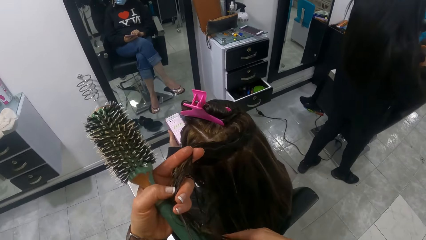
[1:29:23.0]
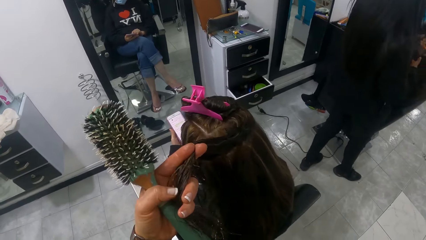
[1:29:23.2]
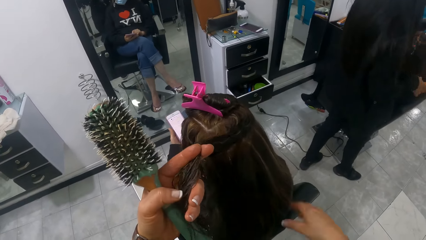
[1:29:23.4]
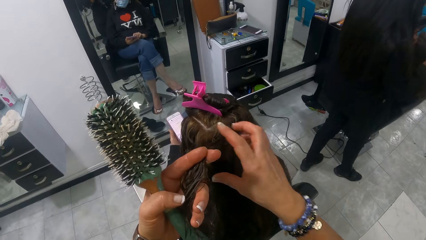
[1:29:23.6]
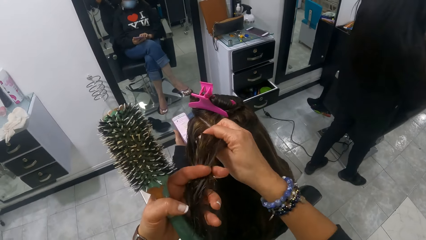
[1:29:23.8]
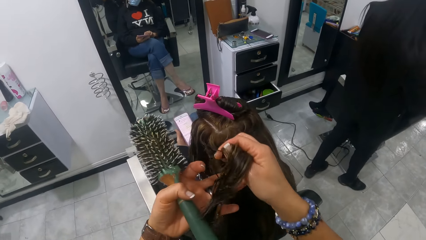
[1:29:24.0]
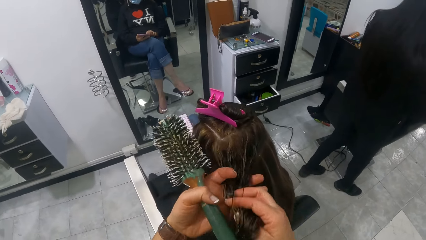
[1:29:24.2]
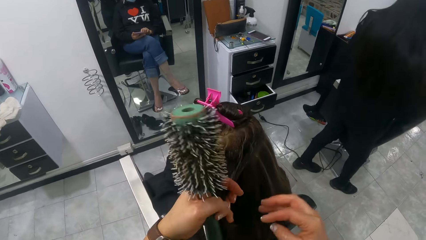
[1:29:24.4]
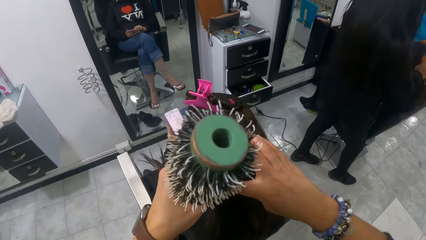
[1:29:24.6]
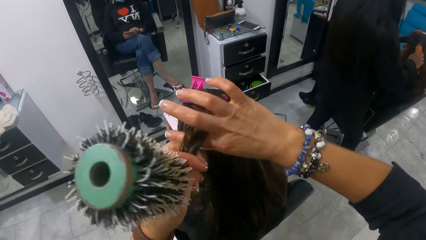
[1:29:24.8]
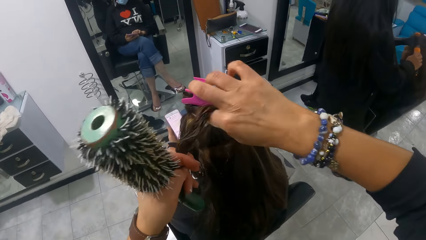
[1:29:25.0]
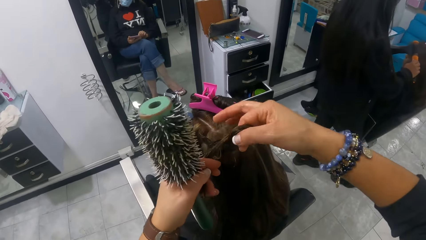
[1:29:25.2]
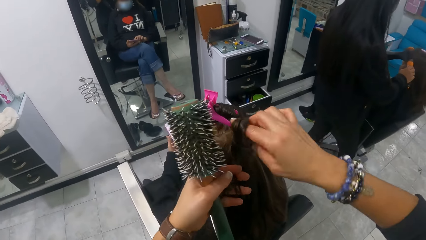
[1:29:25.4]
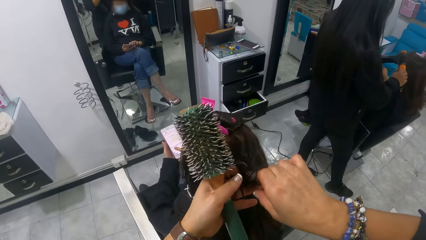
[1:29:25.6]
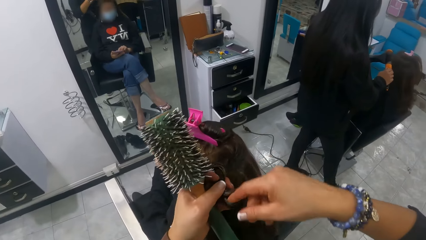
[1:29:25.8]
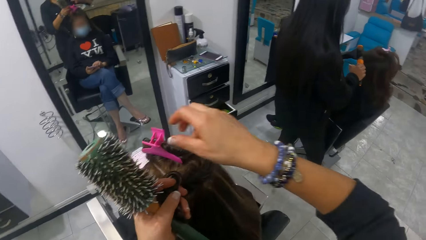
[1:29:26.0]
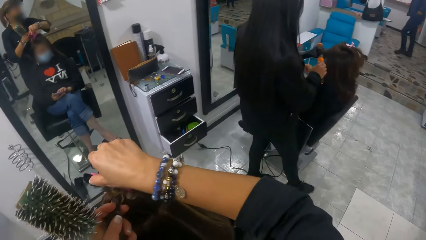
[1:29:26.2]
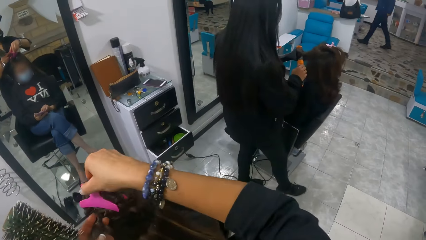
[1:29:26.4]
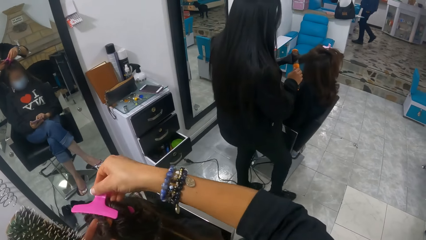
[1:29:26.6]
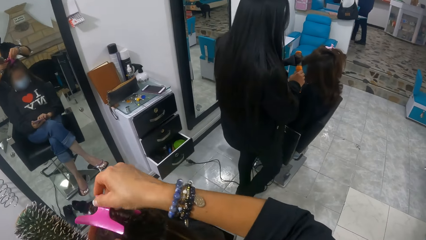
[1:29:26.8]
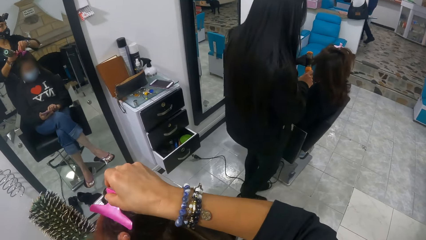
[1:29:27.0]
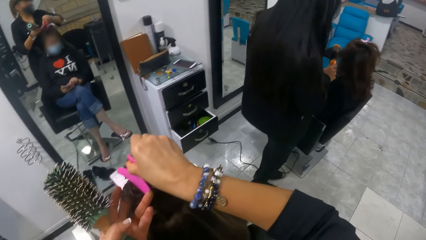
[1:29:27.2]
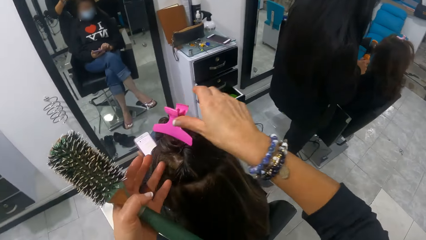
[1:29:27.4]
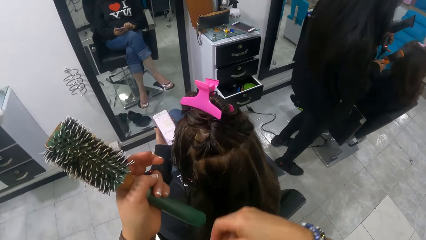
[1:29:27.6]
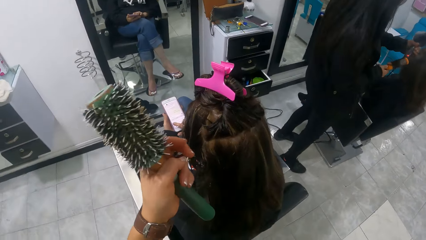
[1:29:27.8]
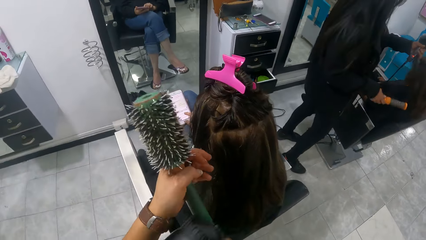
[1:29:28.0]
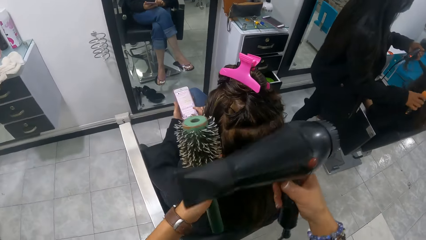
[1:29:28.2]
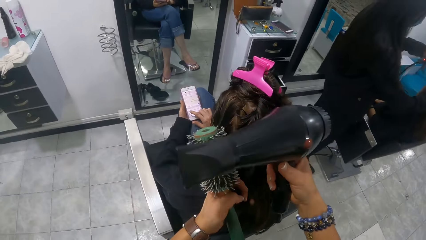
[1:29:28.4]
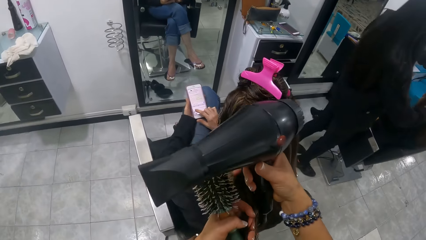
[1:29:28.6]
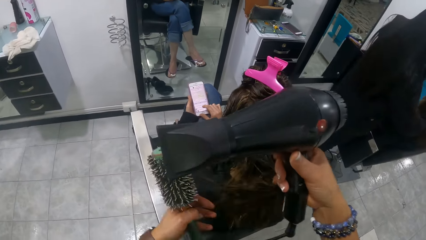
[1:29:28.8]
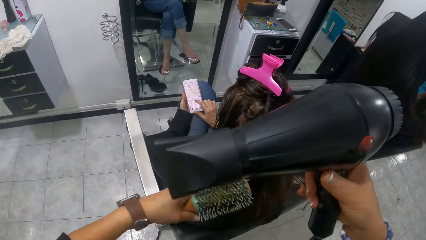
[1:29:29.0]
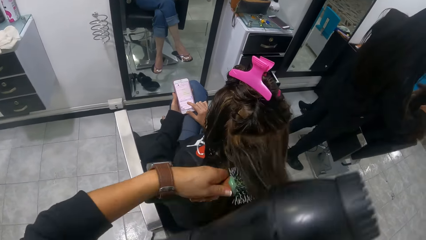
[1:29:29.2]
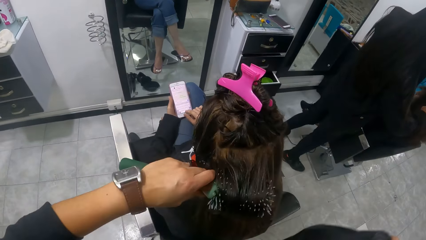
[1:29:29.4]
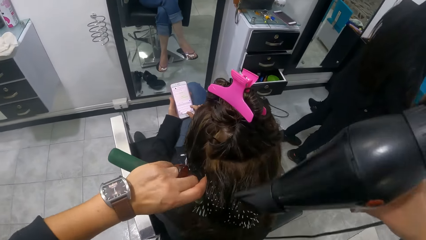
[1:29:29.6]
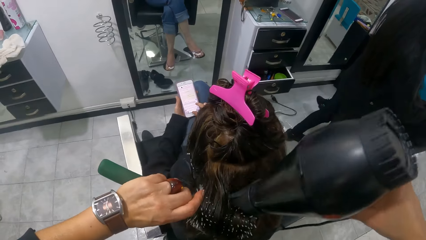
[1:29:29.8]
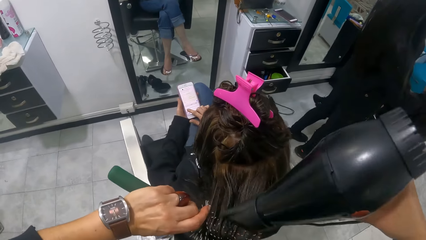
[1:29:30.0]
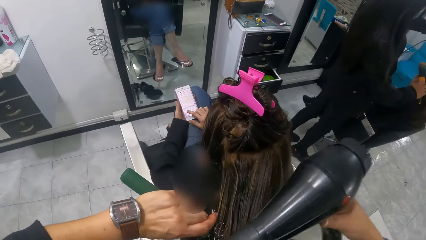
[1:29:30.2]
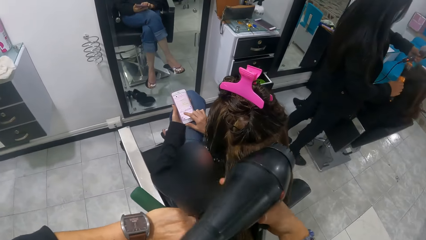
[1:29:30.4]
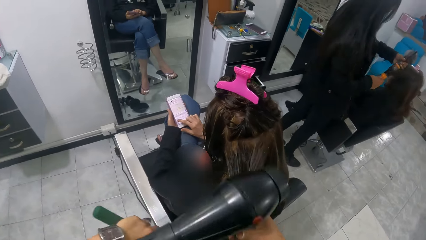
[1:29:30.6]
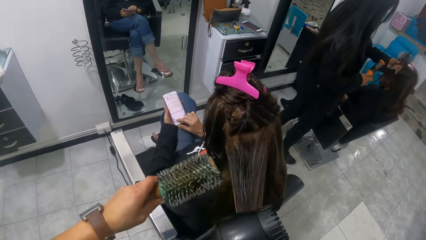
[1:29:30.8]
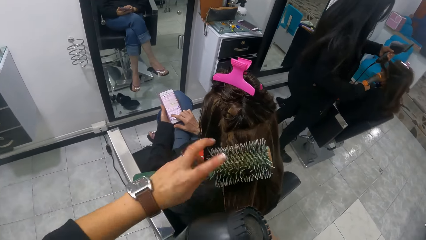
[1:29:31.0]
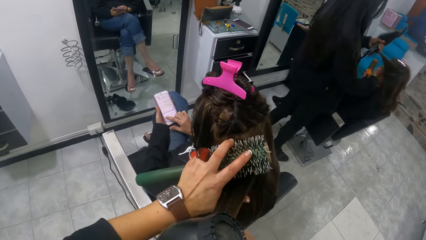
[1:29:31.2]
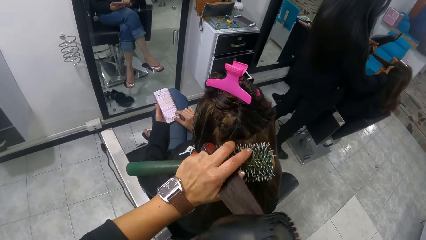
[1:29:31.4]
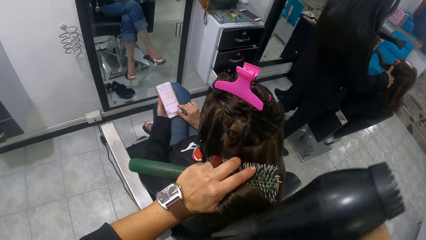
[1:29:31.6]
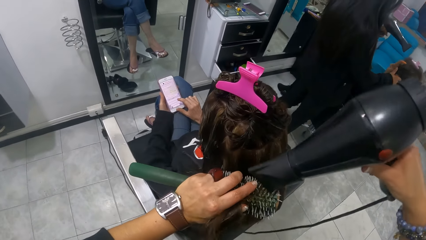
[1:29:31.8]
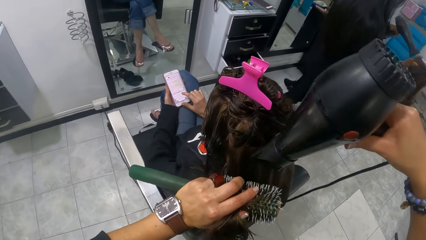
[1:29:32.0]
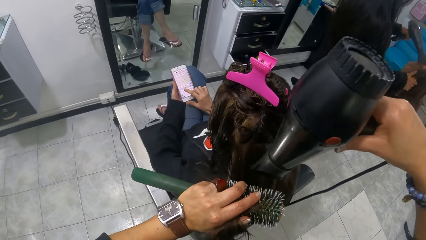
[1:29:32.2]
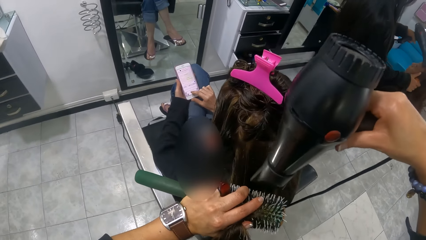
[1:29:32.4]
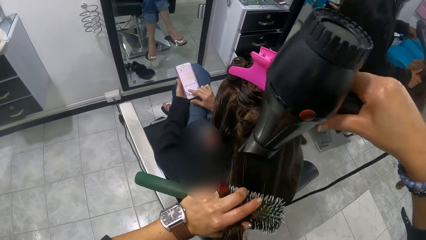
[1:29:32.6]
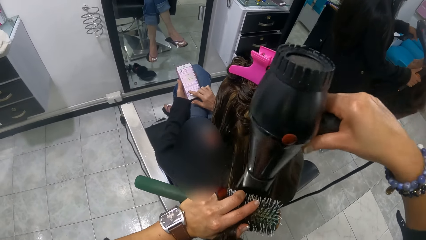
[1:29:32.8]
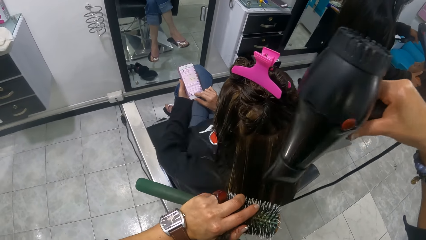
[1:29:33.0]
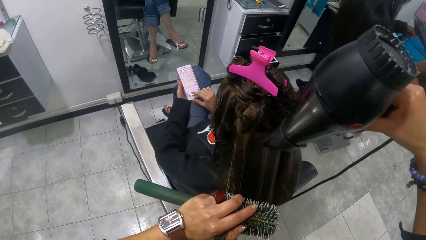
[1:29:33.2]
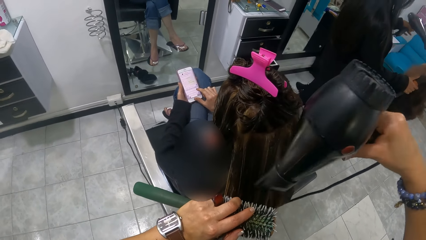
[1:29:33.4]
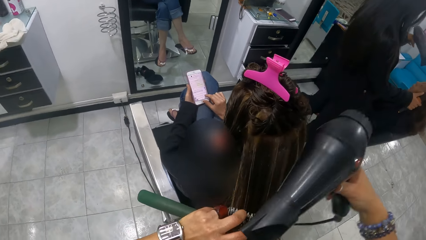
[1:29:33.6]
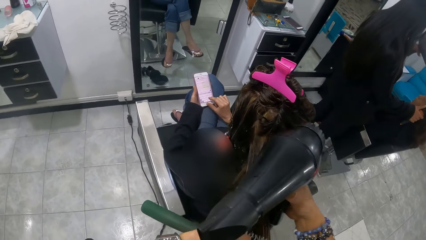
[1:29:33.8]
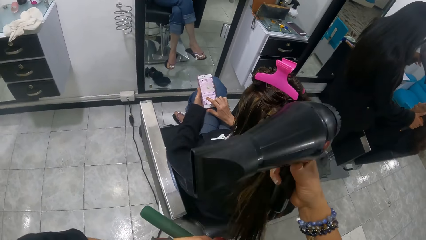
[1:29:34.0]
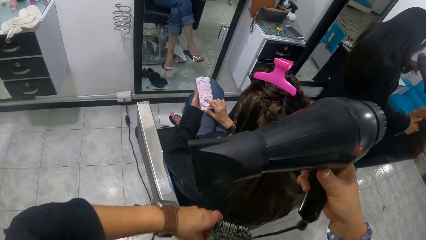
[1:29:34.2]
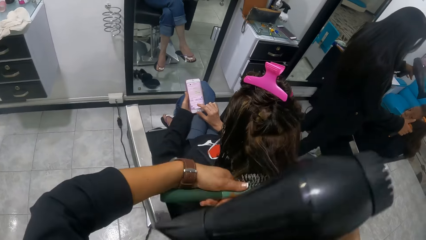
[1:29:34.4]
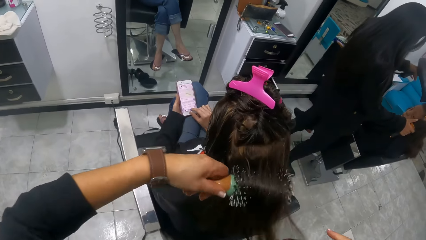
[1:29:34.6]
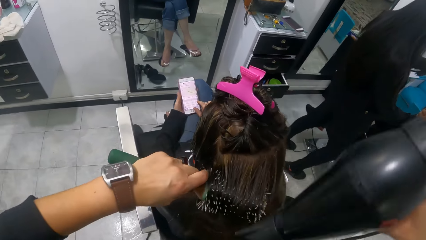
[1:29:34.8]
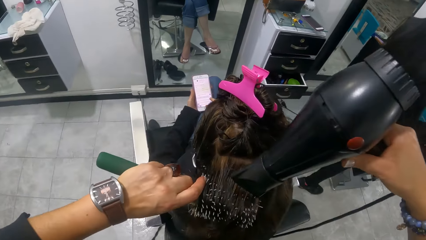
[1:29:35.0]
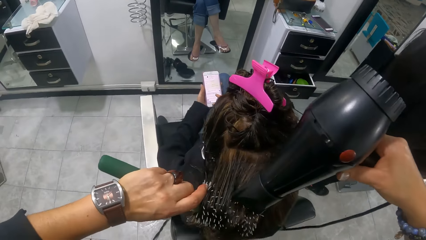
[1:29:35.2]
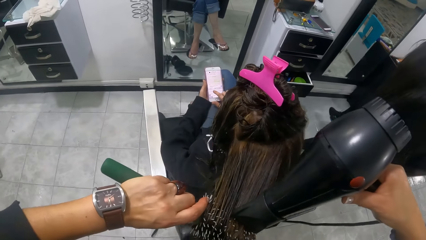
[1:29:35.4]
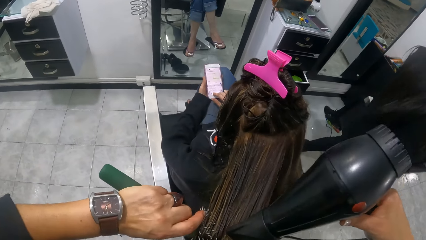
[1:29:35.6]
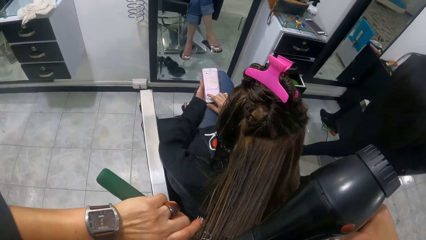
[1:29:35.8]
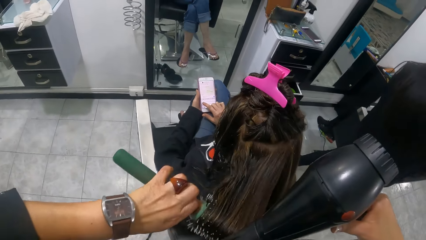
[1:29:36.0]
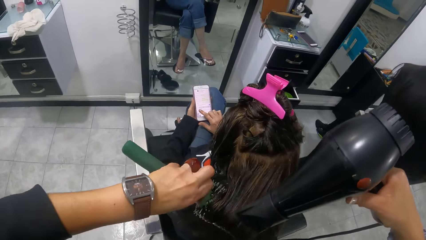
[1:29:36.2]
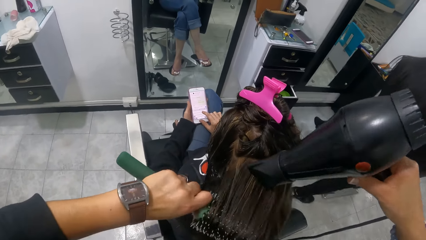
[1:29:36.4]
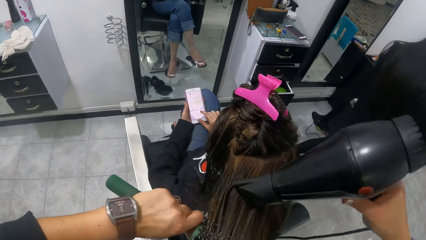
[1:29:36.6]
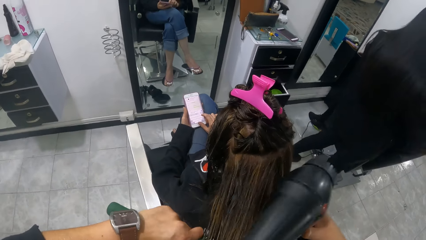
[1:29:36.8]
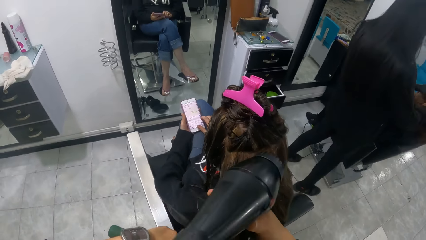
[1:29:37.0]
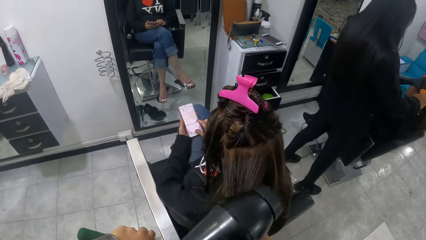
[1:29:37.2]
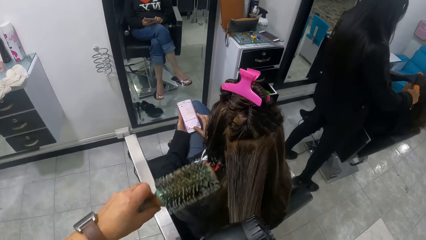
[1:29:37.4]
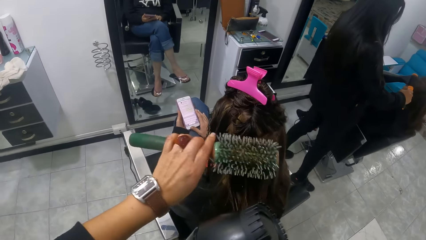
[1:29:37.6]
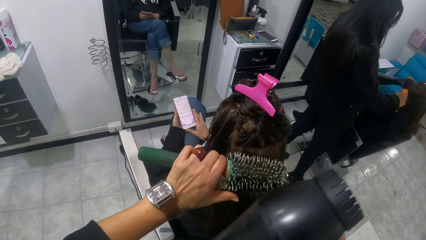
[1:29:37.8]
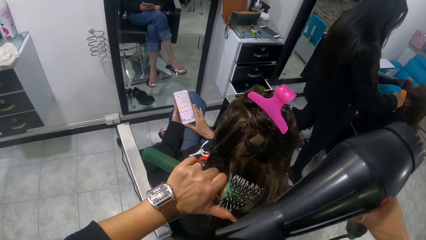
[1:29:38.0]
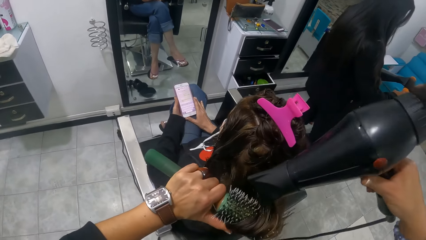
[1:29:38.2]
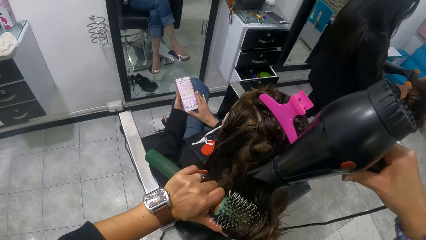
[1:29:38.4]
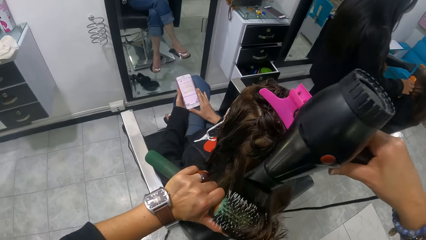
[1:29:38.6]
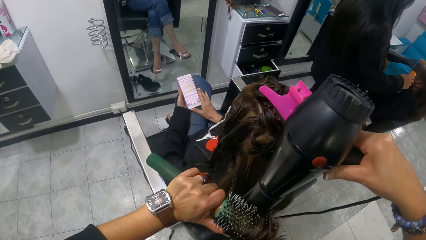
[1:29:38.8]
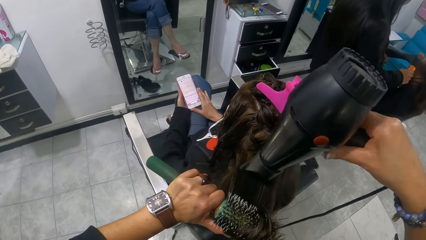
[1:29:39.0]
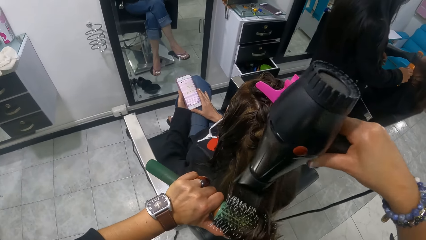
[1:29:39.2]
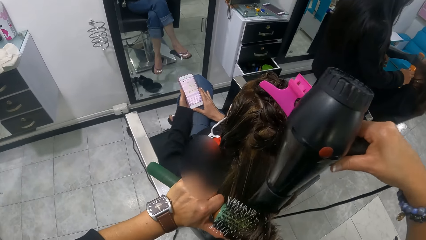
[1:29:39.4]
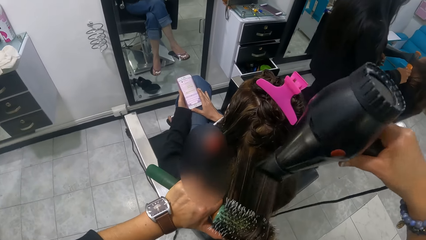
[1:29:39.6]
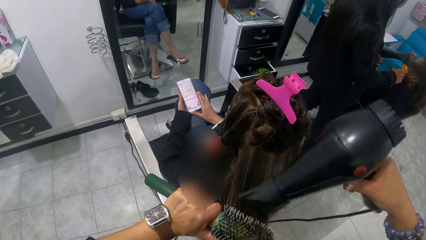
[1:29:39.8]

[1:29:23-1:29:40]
The camera wearer holds a lady's hair with the left hand. She stretches the lady's hair with both hands. She adjusts the hair clip on the lady's hair with her right hand. She unlocks the hair clip on the lady's hair and locks the hair clip on the lady's hair with the right hand. She conditions the lady's hair with the hair dryer in her right hand and the brush in her left hand. She rolls the lady's hair on a hair brush roller. She straightens the lady's hair with a blow dry machine. She holds the lady's hair with the left hand. She straightens the lady's hair with the blow dry machine. She holds the lady's hair with the right hand. She rolls the lady's hair on the hair brush roller. She straightens the lady's hair with the blow dry machine. She stretches the lady's hair with the right hand. She straightens the lady's hair with the blow dry machine.
